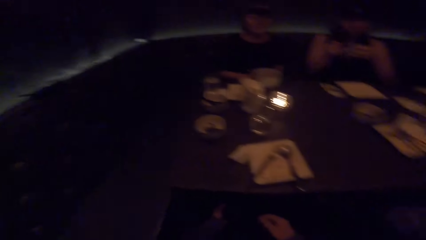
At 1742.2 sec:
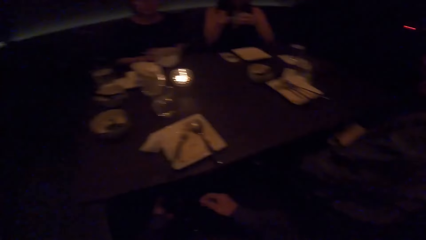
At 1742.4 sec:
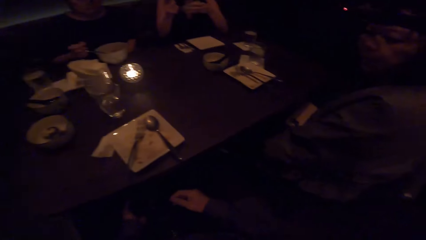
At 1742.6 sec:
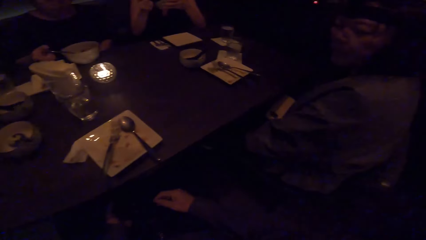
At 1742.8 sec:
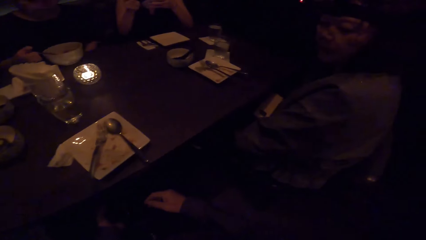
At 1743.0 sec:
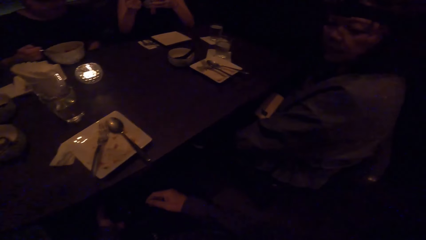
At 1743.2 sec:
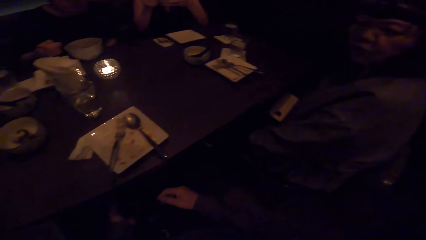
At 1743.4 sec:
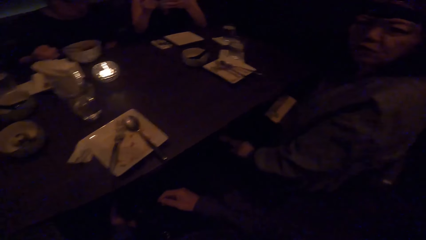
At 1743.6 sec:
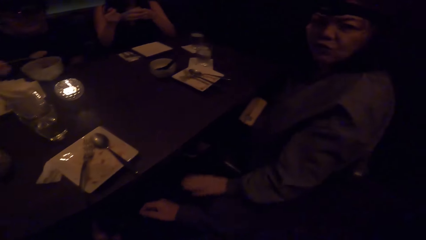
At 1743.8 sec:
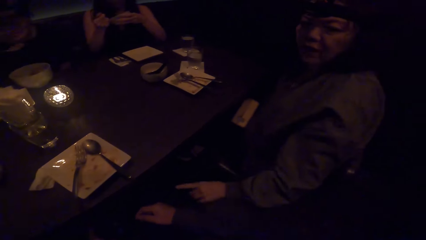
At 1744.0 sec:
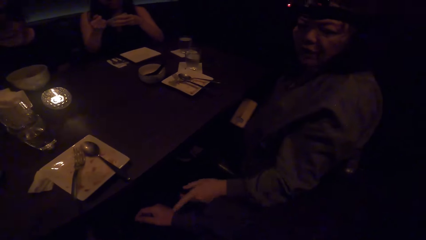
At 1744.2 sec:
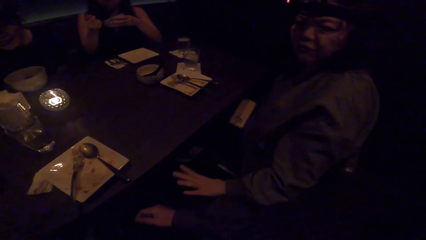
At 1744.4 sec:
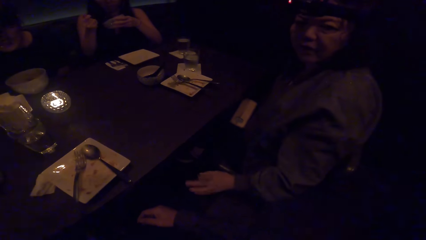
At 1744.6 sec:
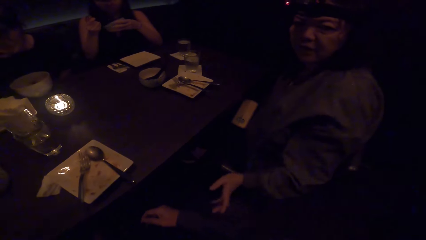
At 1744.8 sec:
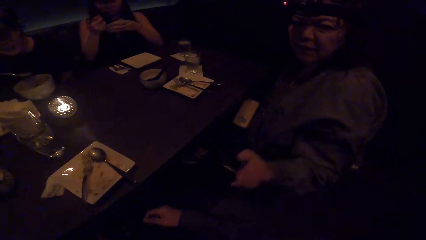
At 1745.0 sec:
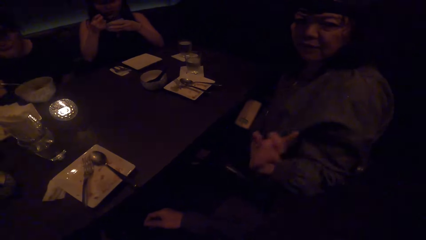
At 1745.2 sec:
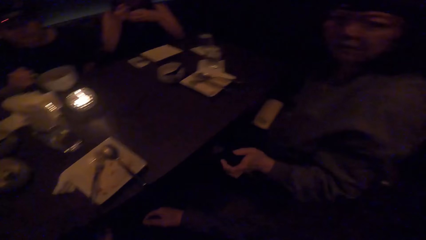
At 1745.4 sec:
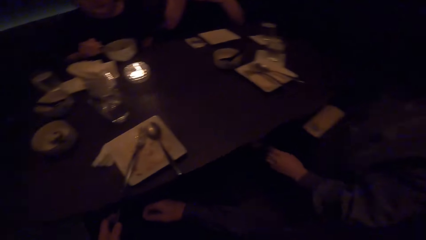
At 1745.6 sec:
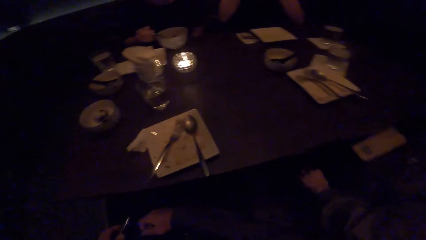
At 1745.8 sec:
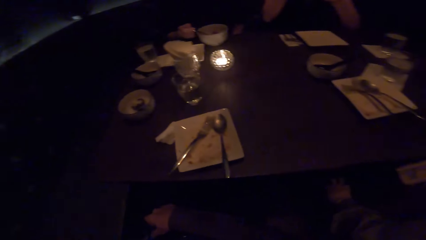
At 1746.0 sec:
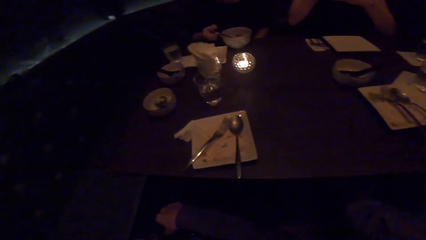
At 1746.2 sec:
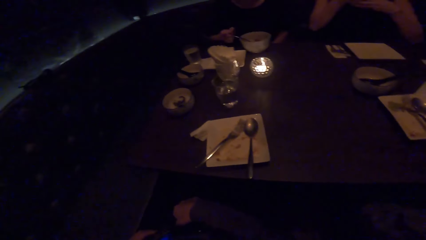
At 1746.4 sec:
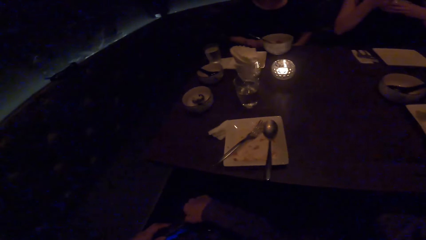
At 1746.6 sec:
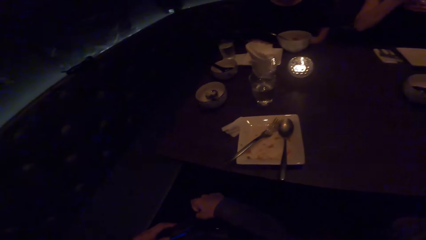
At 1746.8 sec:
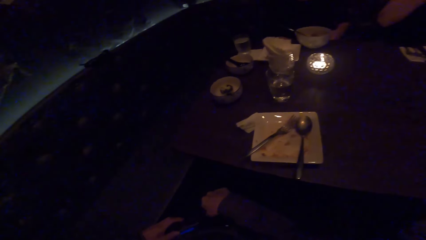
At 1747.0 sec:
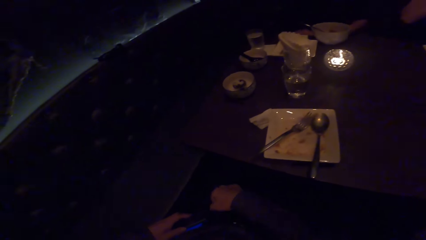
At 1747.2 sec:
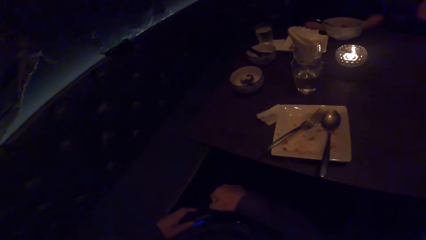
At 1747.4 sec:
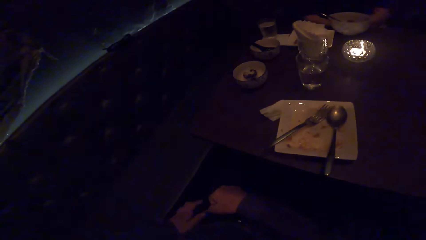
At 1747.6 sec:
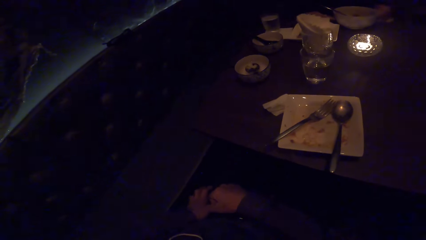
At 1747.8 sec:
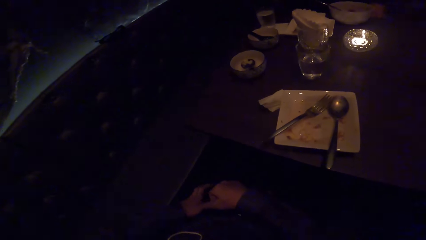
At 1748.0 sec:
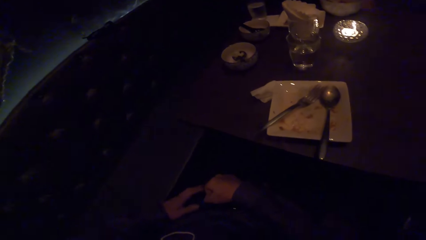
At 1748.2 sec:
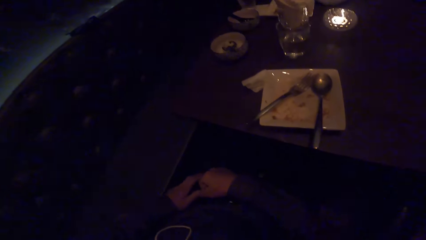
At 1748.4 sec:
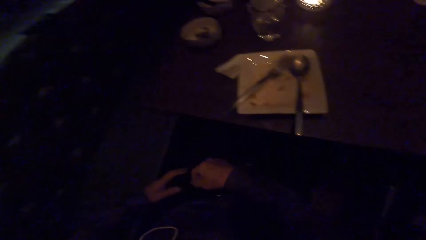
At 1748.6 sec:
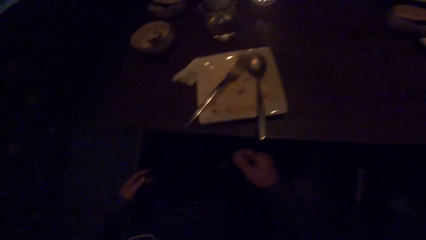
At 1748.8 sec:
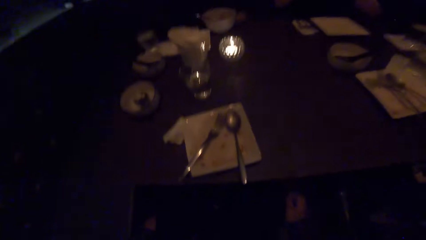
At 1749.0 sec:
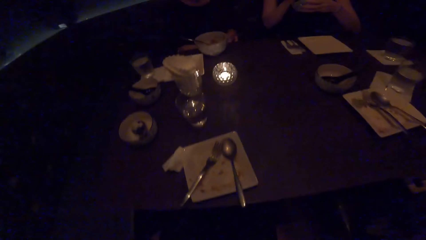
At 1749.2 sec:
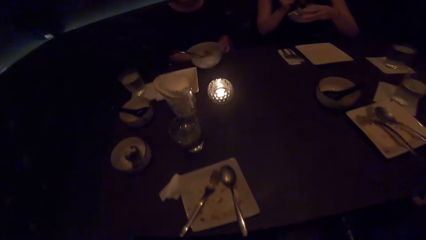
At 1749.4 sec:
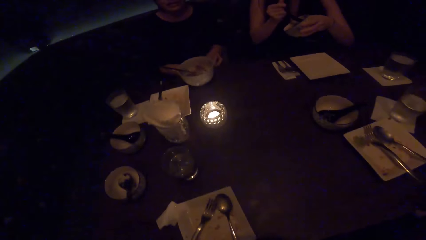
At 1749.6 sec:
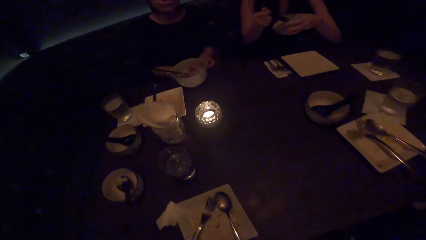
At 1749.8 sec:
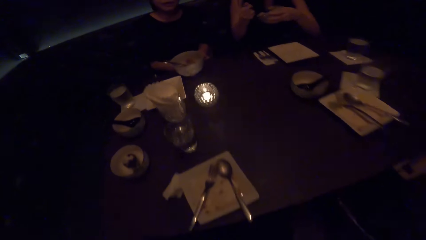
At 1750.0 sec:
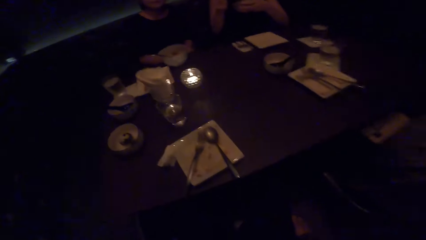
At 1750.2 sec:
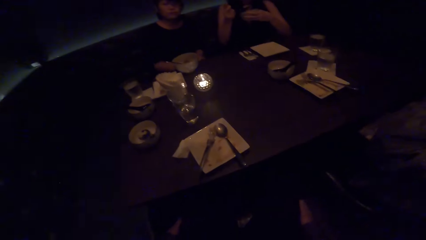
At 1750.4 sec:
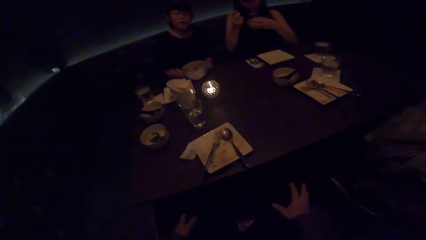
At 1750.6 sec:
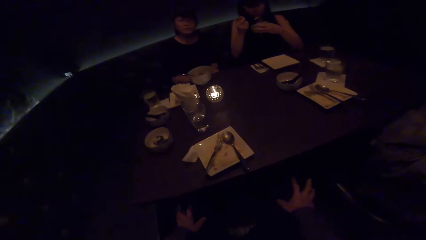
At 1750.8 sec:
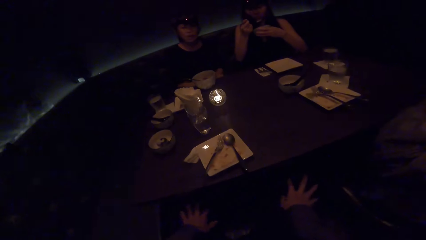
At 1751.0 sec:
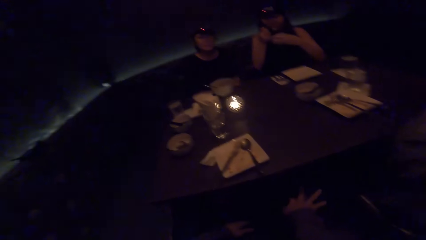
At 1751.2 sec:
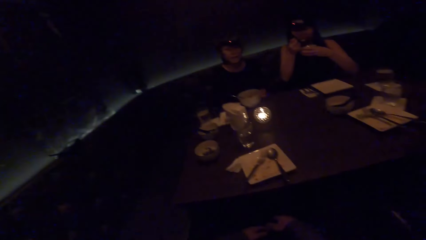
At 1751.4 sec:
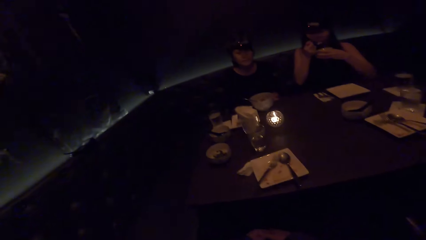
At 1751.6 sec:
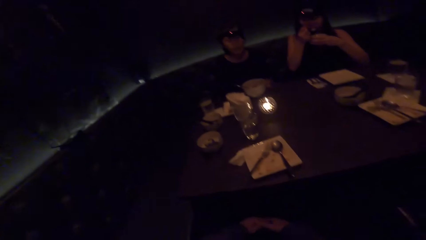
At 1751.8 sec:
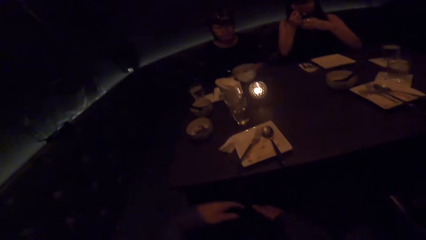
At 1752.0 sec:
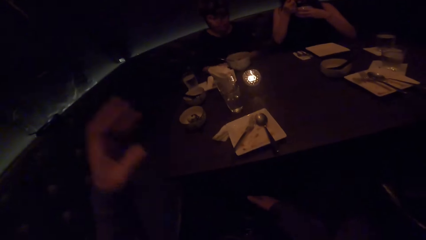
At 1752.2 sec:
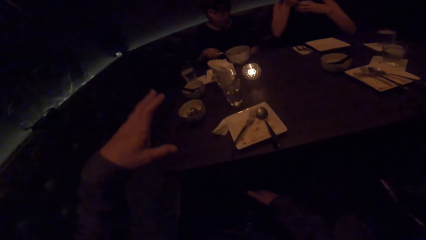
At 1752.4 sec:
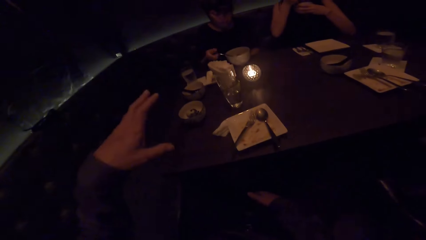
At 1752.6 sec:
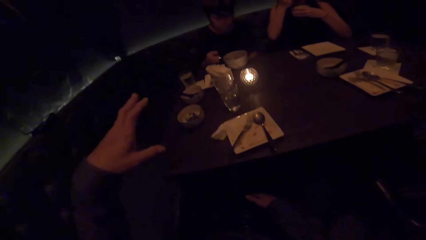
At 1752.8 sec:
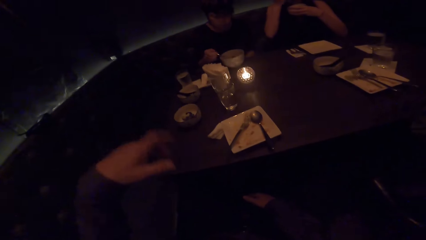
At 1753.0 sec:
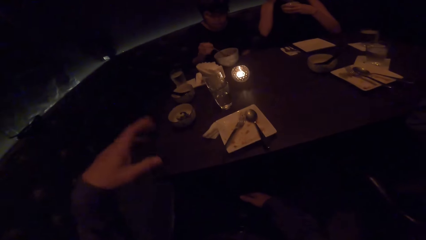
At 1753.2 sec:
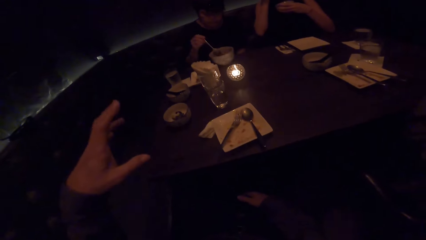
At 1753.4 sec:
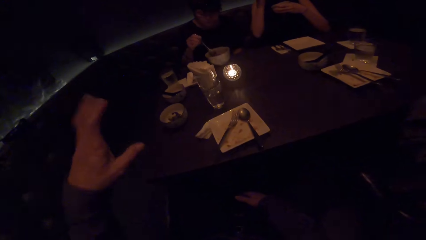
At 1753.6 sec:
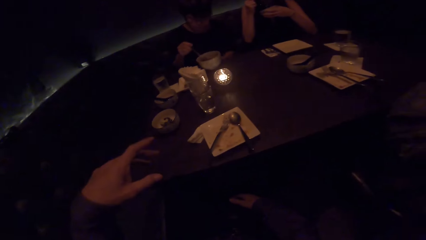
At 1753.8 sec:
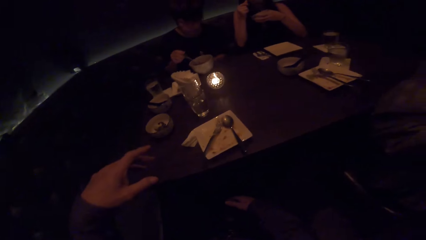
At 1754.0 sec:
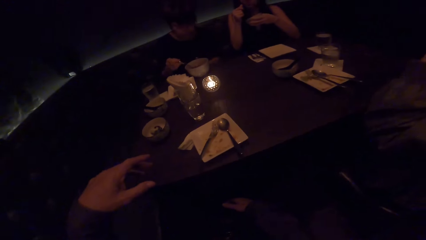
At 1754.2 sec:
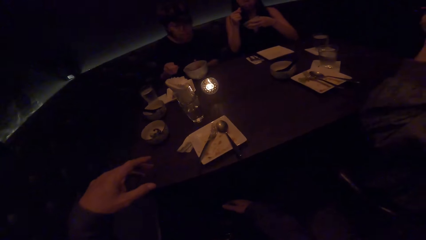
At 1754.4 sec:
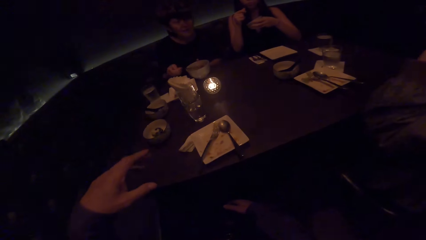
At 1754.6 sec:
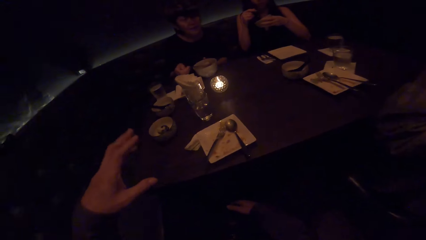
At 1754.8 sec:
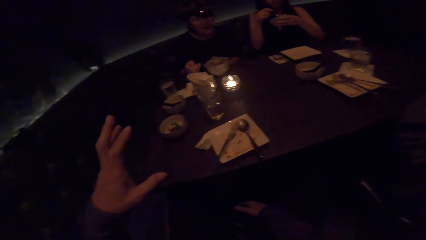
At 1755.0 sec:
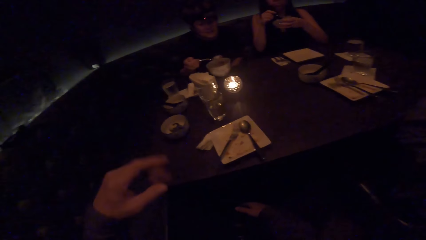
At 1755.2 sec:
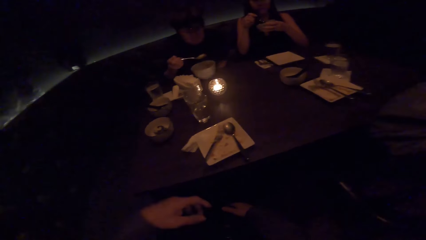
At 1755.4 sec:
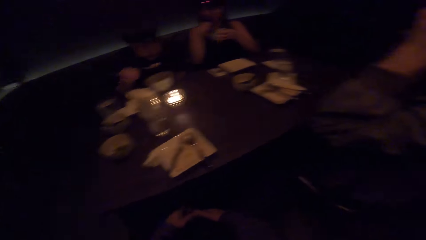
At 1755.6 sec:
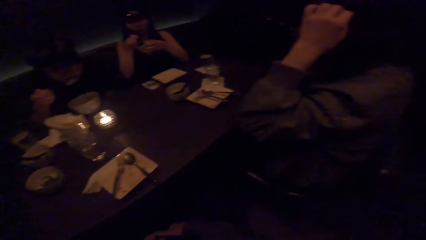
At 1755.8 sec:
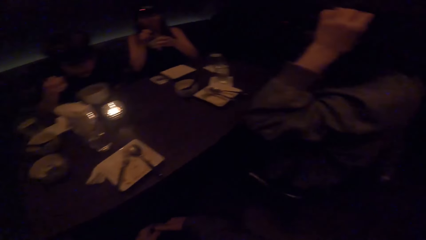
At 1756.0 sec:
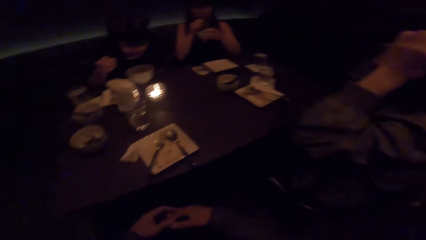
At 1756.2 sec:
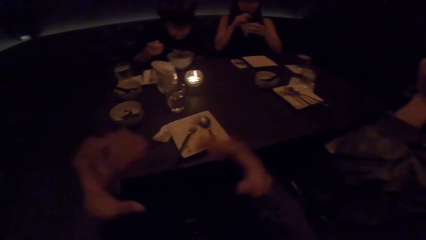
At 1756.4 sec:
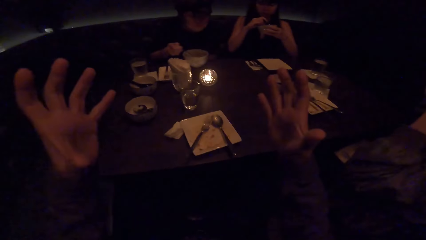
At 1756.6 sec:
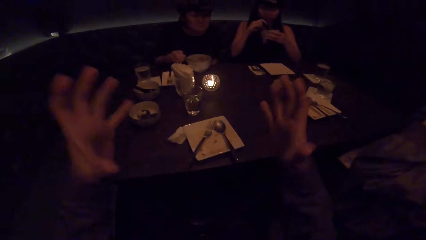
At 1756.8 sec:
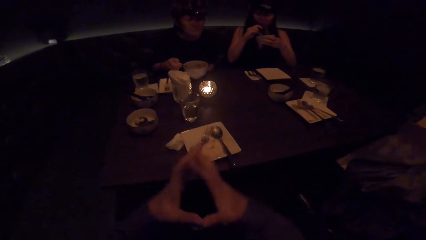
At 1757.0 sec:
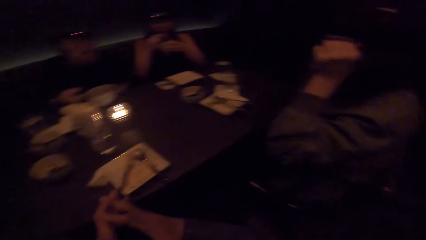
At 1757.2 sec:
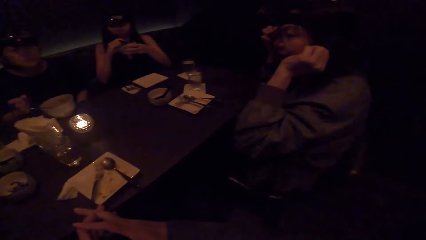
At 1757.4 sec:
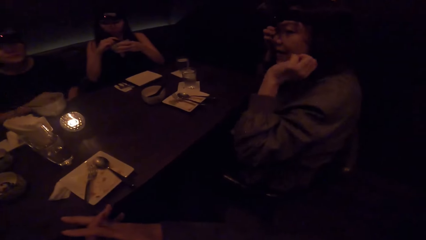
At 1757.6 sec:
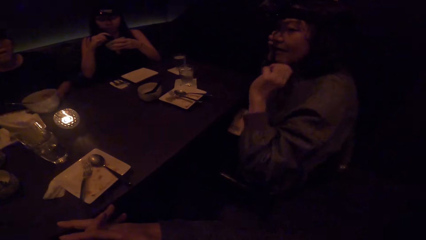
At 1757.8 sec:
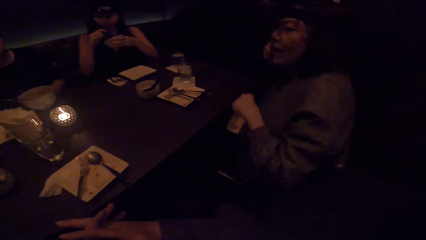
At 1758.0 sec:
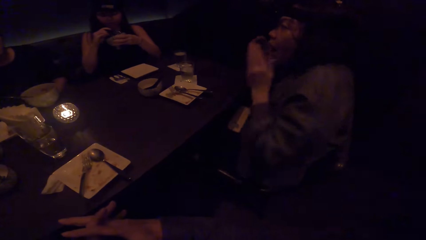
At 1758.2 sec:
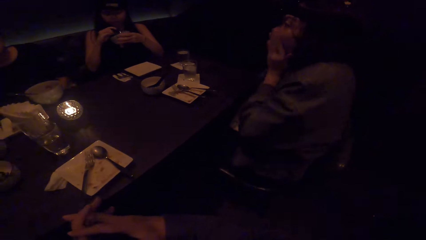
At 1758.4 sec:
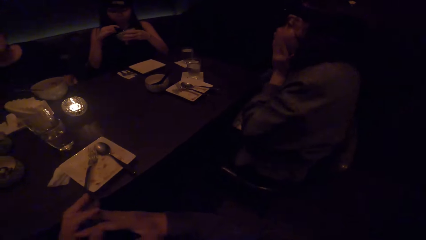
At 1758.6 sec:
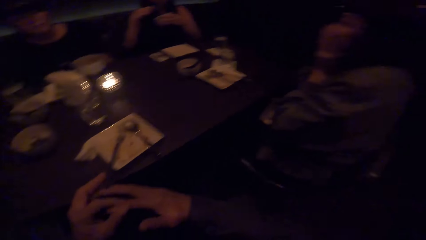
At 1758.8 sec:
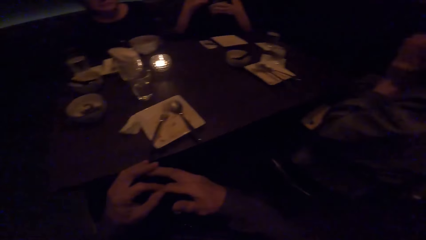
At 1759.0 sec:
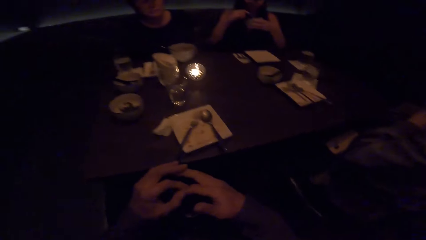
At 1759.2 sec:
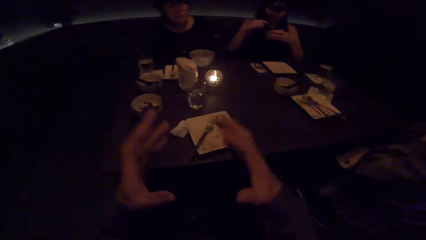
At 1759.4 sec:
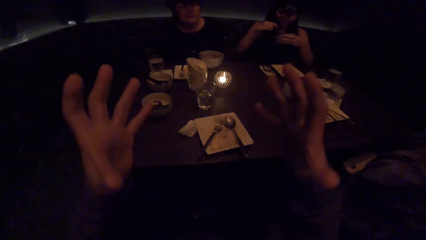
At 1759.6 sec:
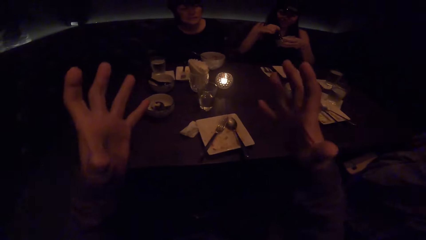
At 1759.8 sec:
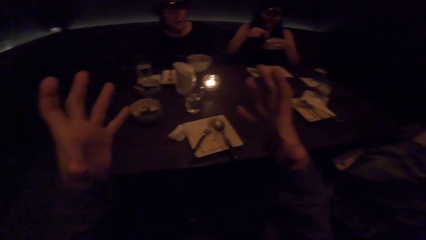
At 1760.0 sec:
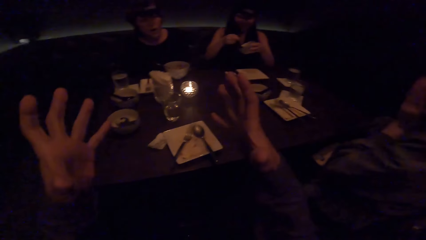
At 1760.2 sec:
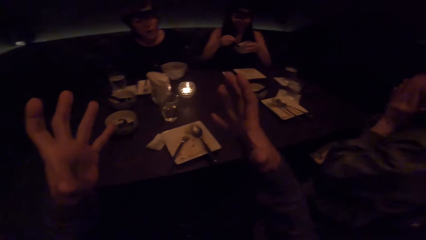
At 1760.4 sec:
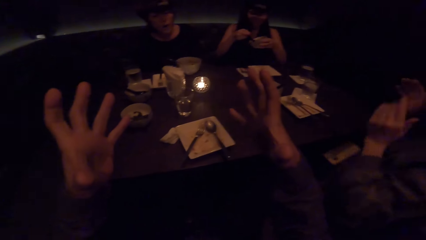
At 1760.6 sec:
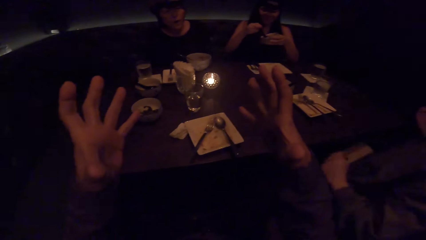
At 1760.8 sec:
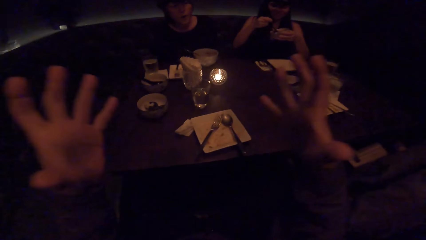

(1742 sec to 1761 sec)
A woman eats soup with a spoon. Another woman moves her hands. A third woman talks to the camera wearer. A fourth woman drops the spoon in her plate. The camera wearer puts the phone in his pocket. He waves his right hand. He talks. The fourth woman eats soup with a spoon. The first woman eats soup with a spoon. The camera wearer waves his right hand. The fourth woman drops the spoon in her plate. The camera wearer looks at the third woman. The second woman covers her mouth with her hands. The camera wearer moves his hands.
